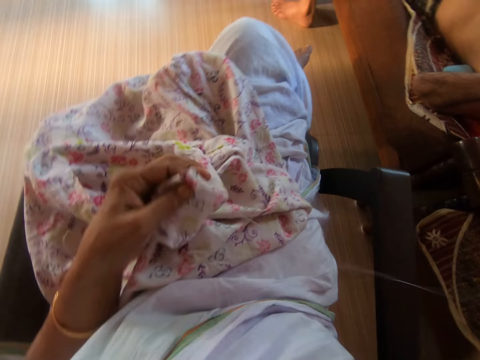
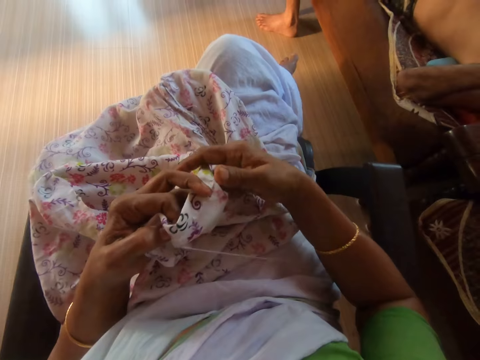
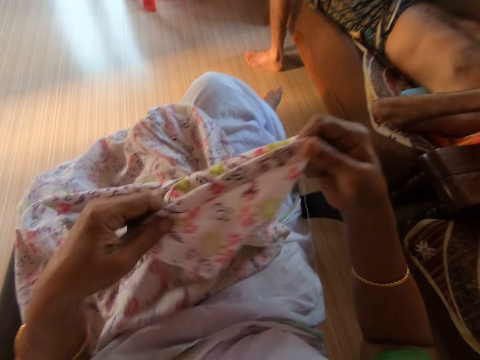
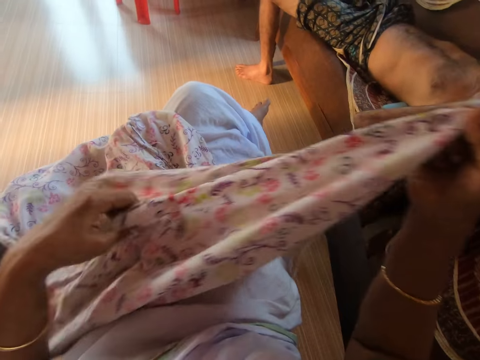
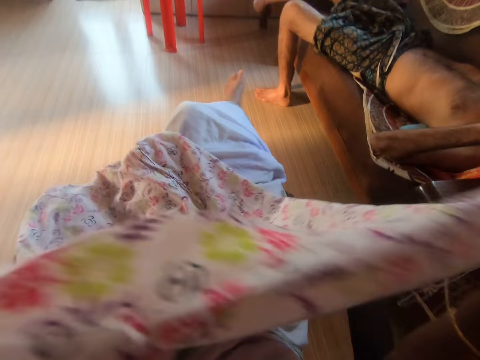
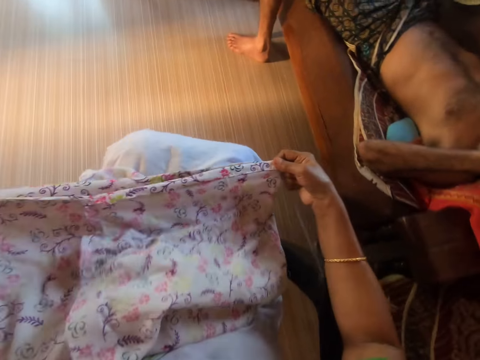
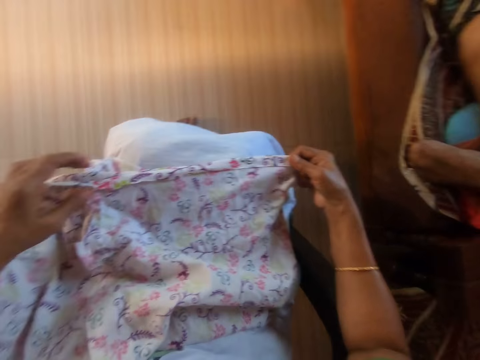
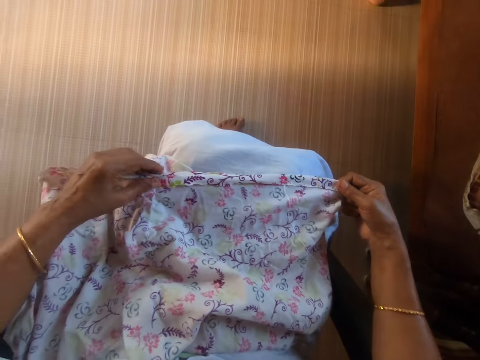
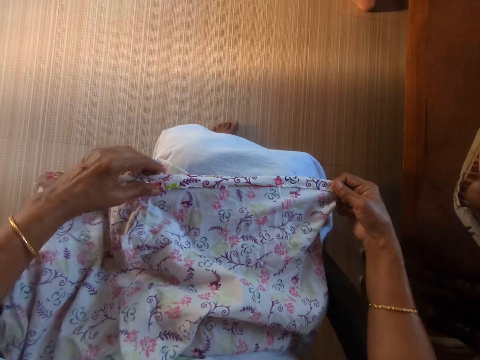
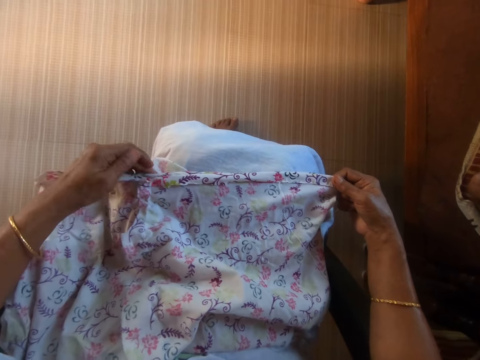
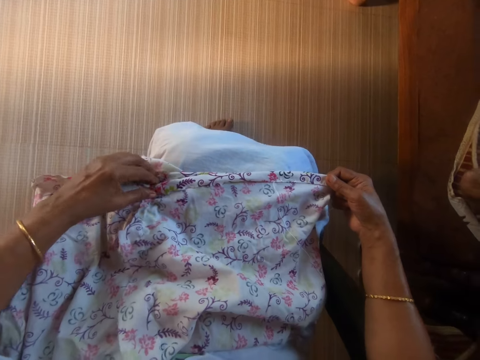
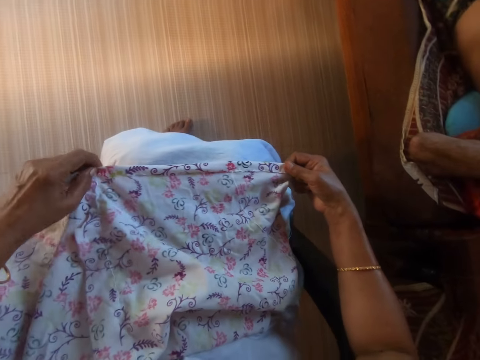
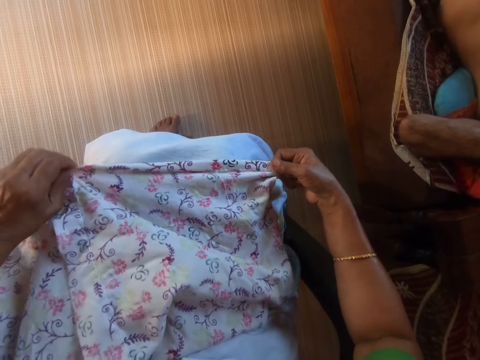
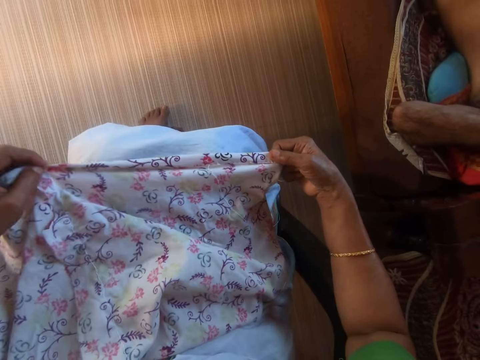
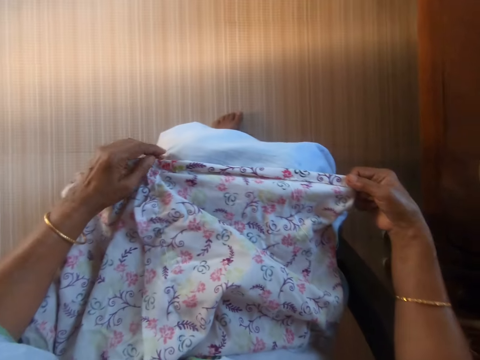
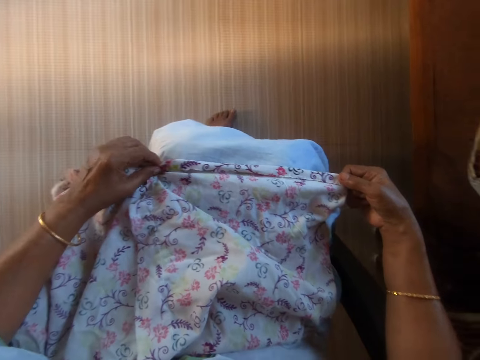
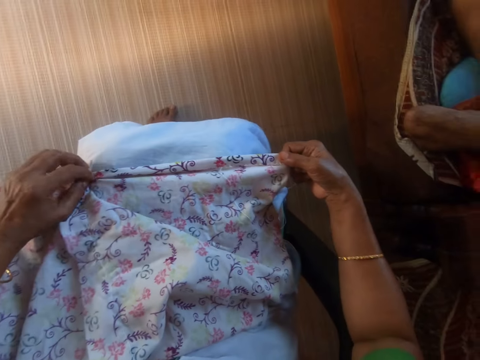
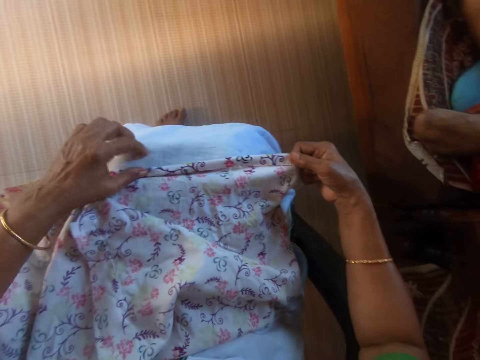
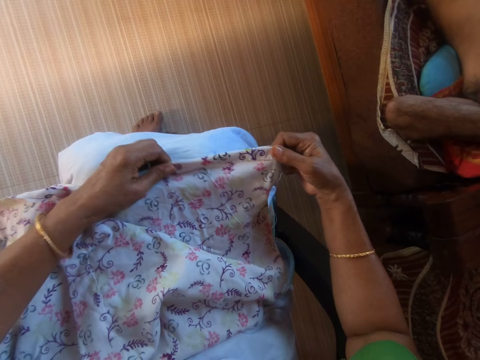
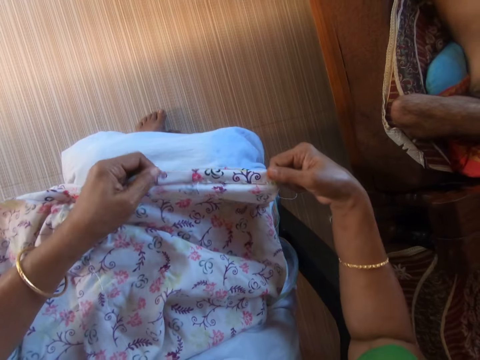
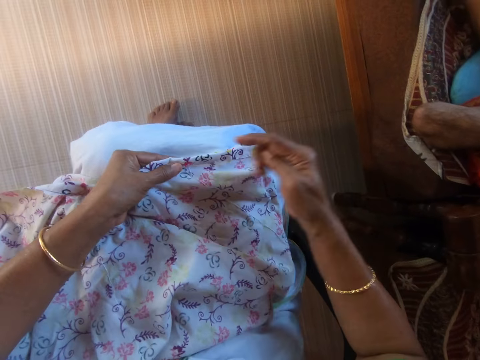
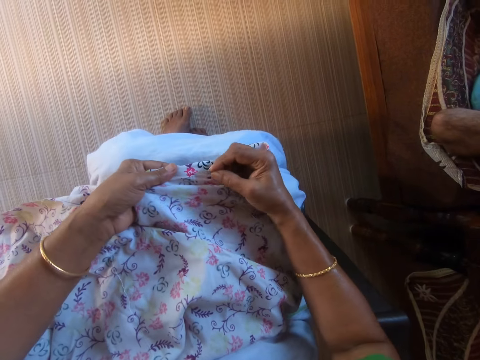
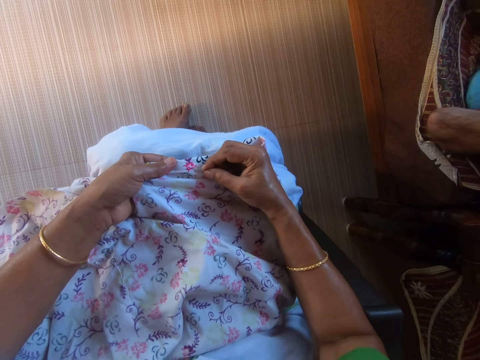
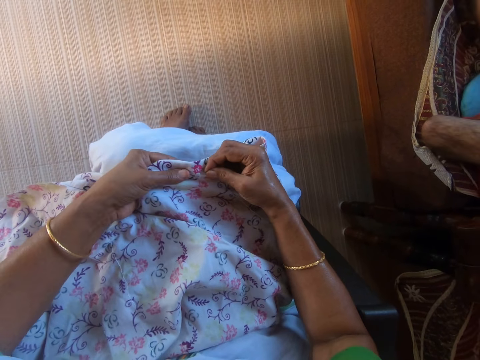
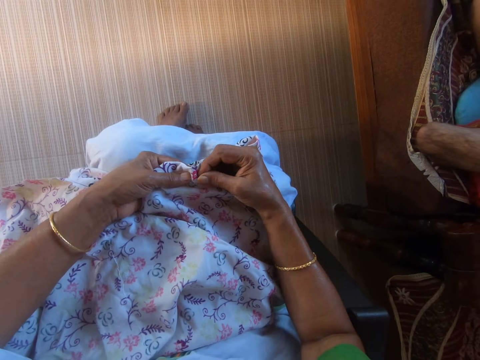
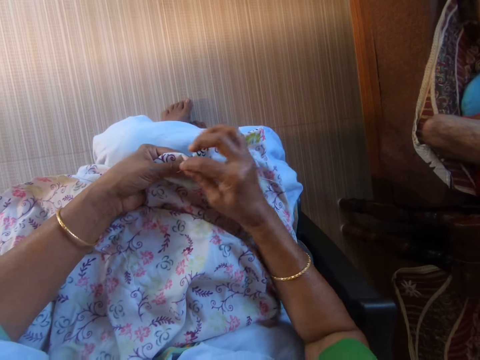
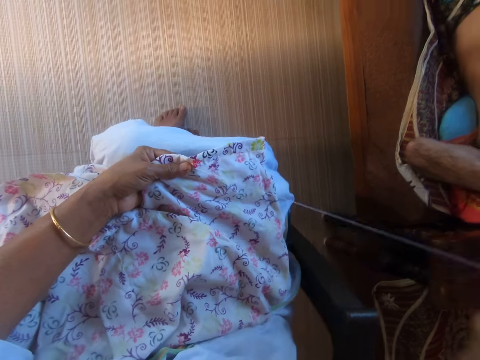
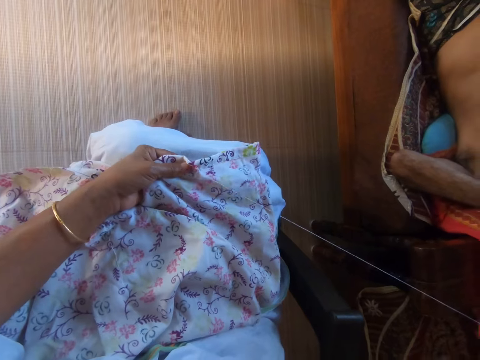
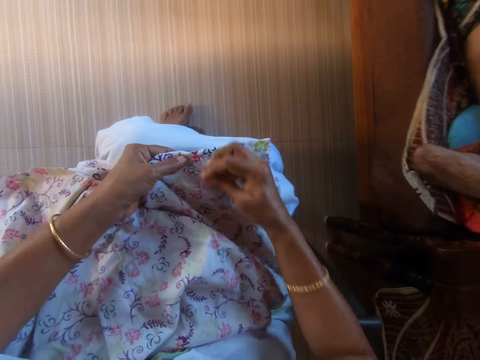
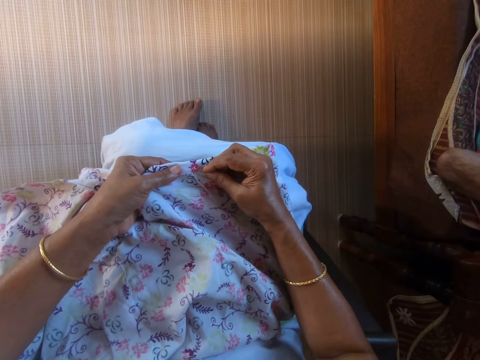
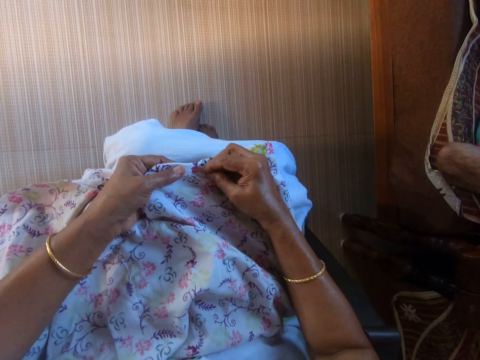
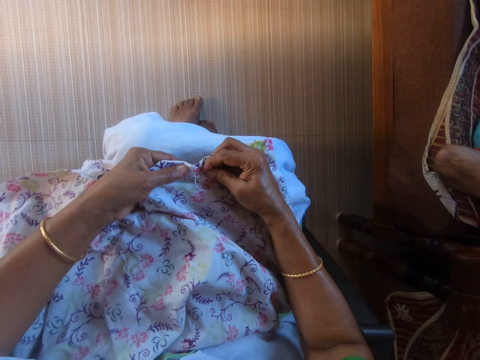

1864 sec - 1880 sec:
The camera wearer adjusts the cloth on her lap with her hands. She holds the cloth on her lap with her left hand. She stitches the cloth on her lap with the needle and the thread with her right hand.

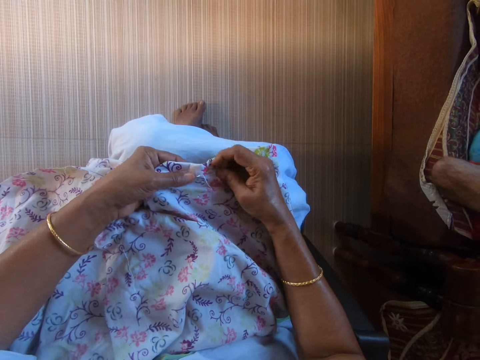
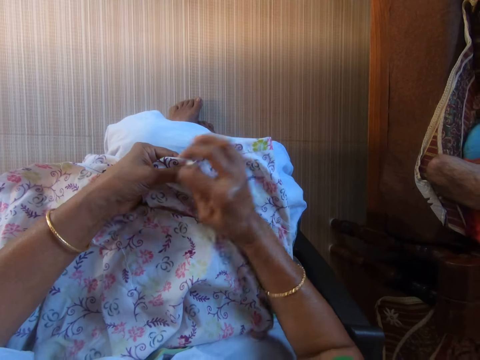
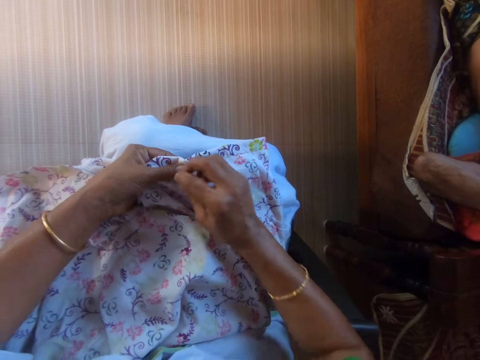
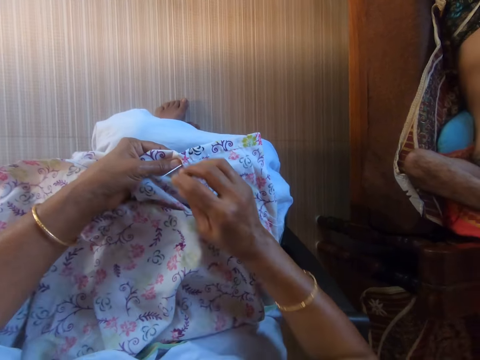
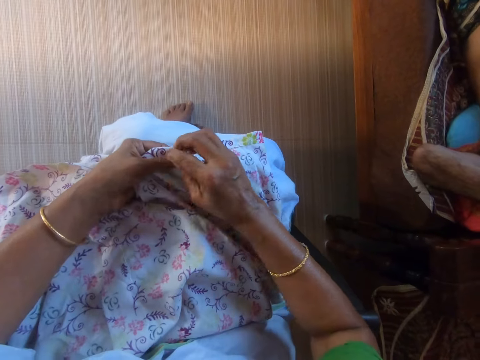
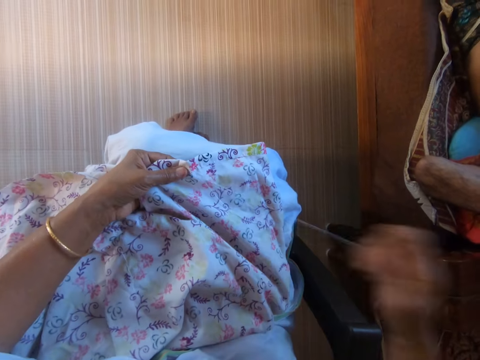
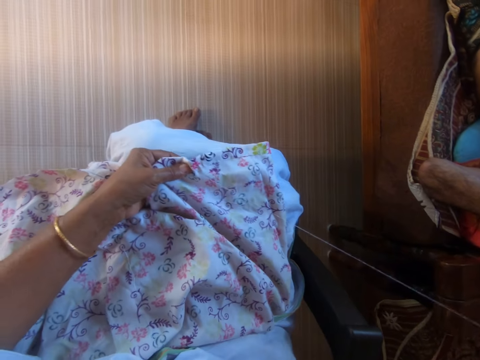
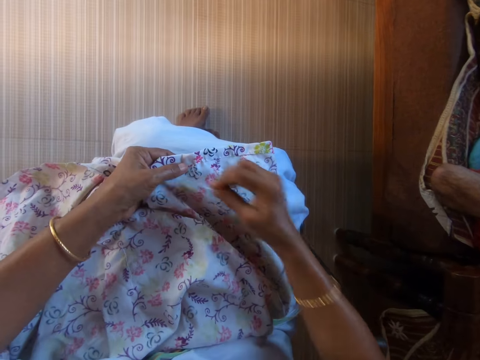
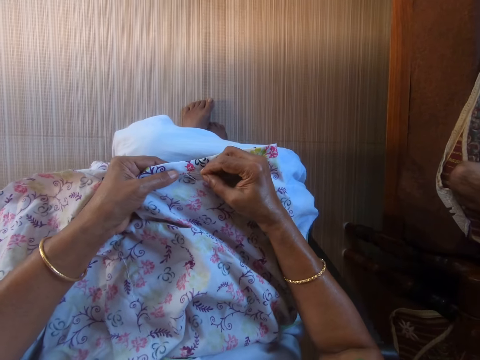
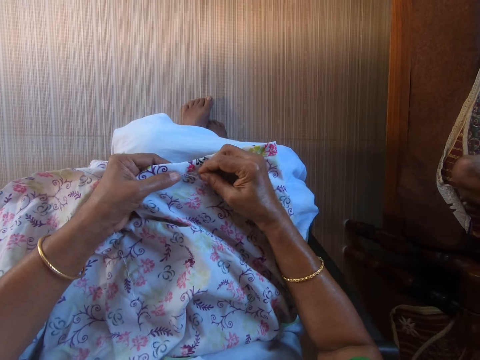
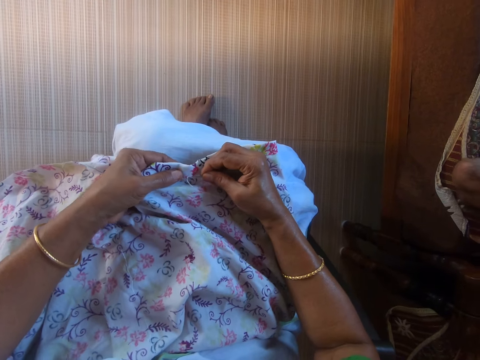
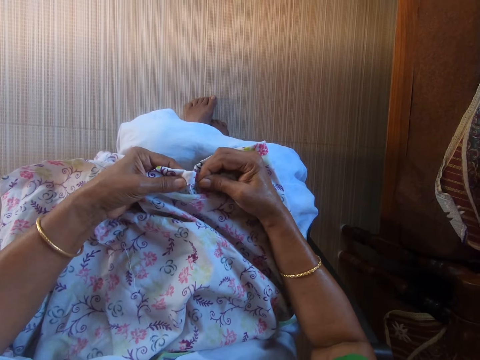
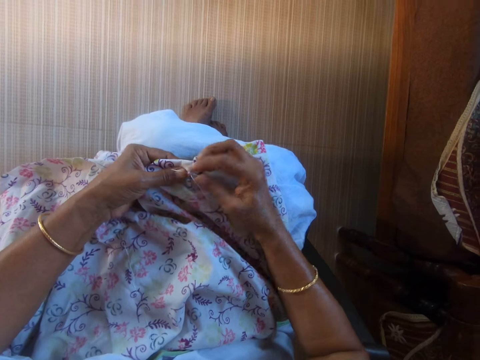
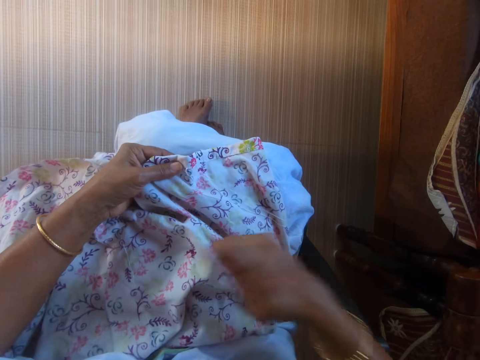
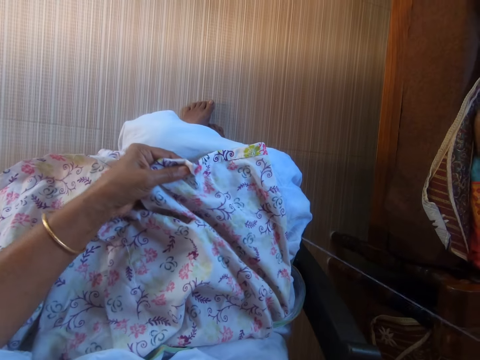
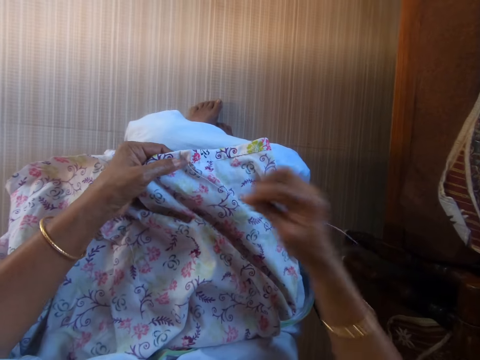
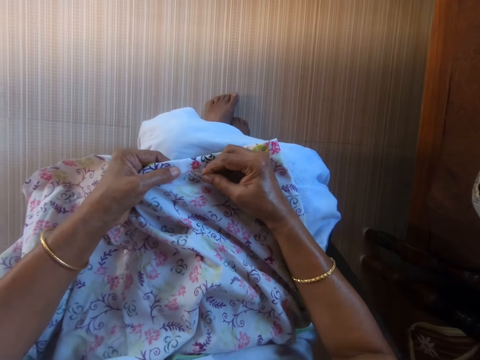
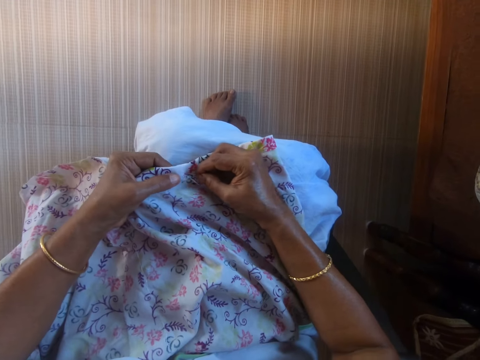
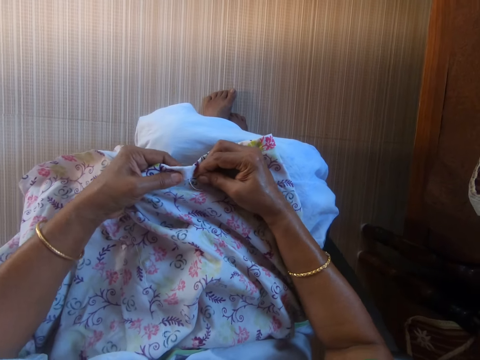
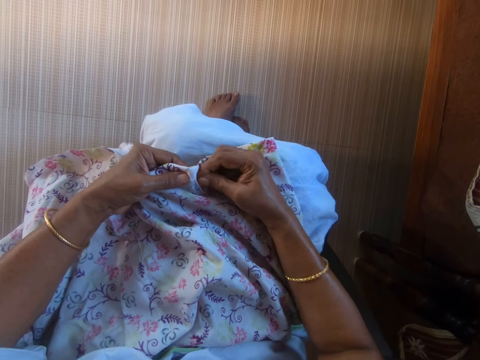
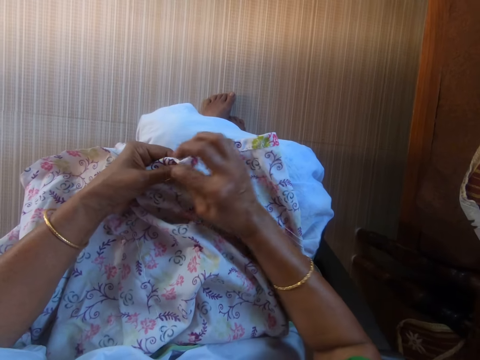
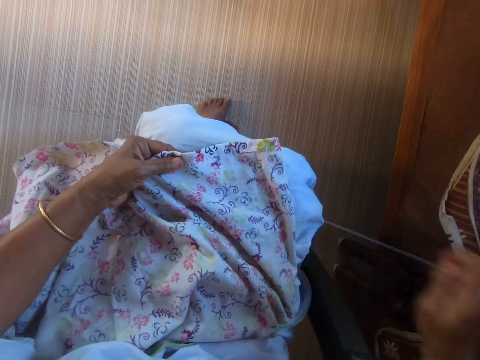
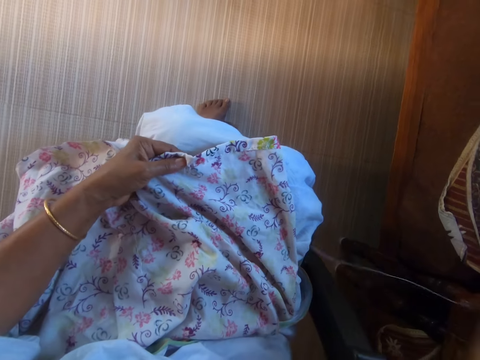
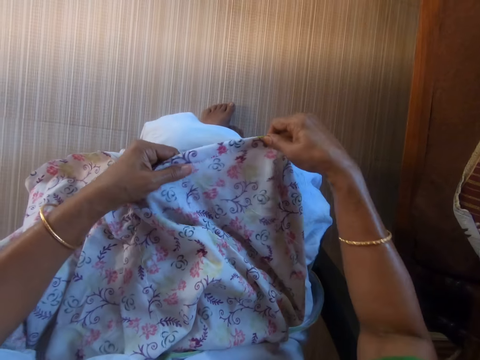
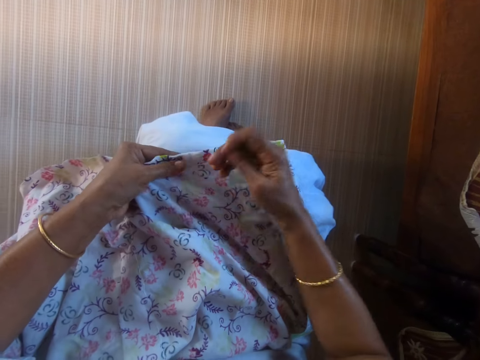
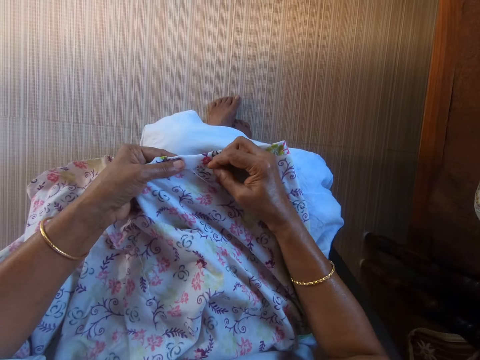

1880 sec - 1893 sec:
The camera wearer adjusts the cloth on her lap with her right hand.
